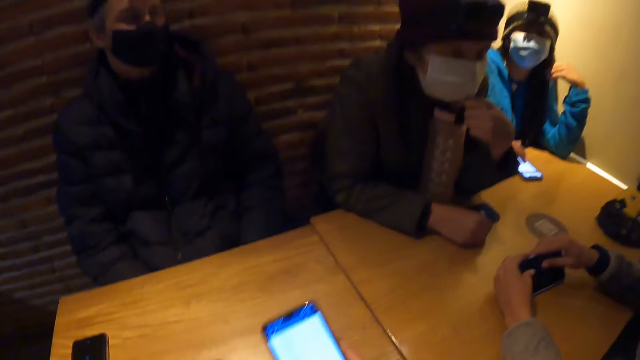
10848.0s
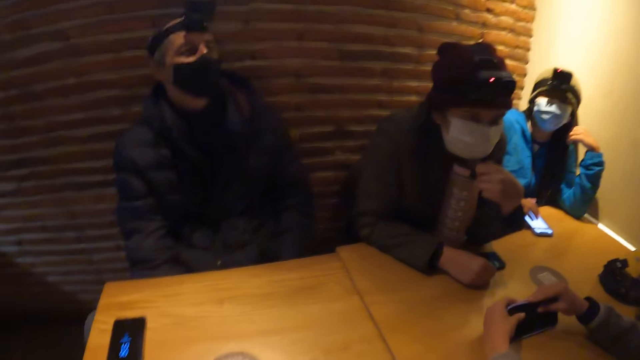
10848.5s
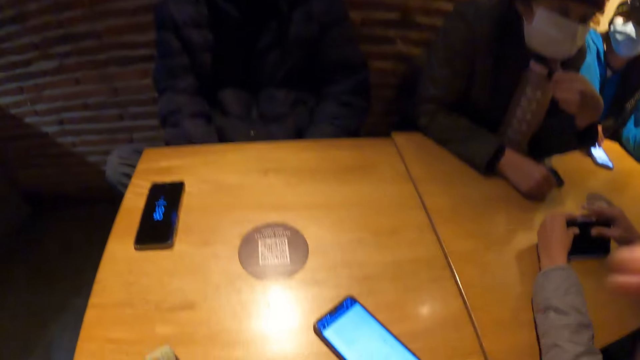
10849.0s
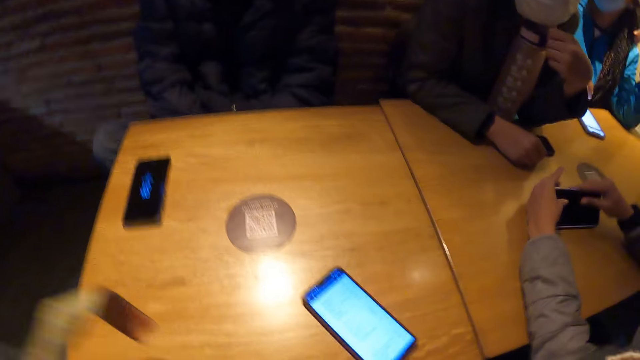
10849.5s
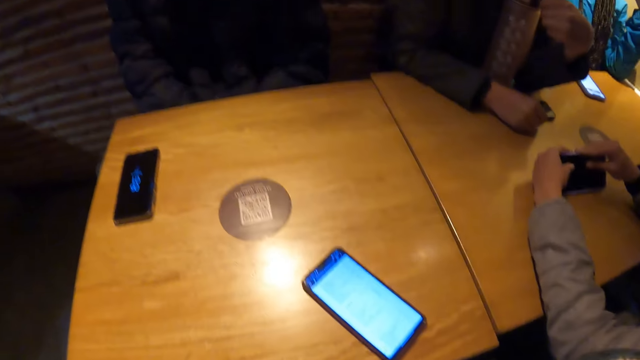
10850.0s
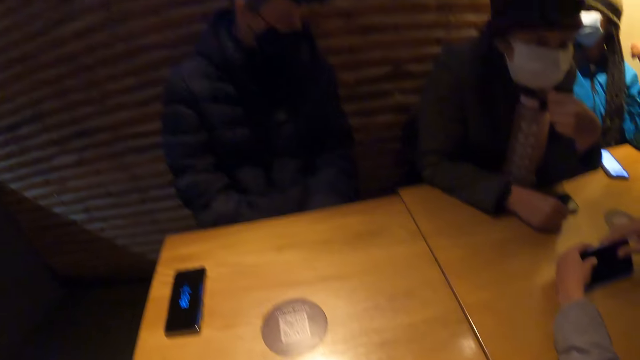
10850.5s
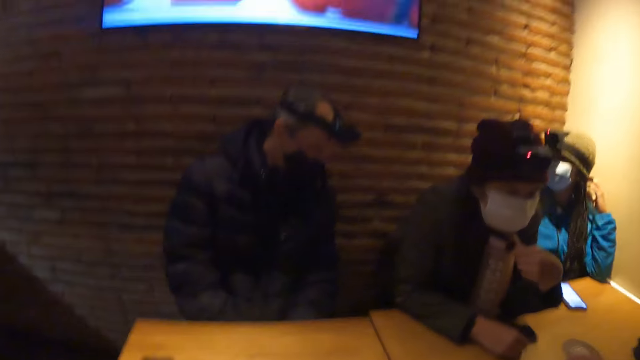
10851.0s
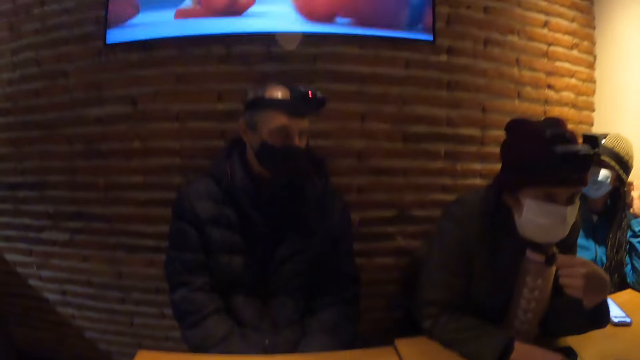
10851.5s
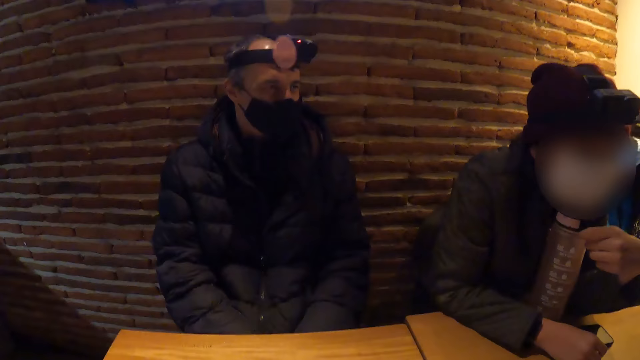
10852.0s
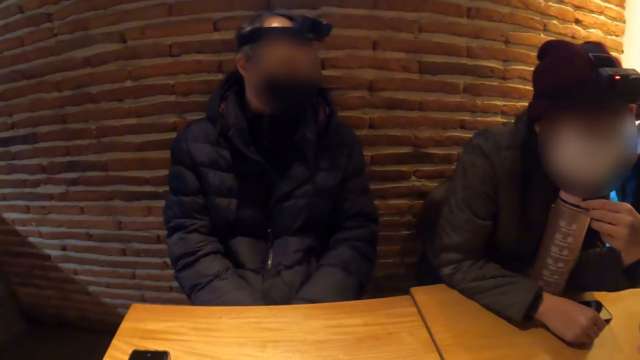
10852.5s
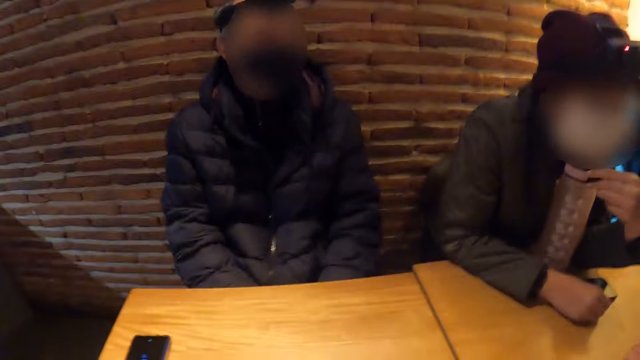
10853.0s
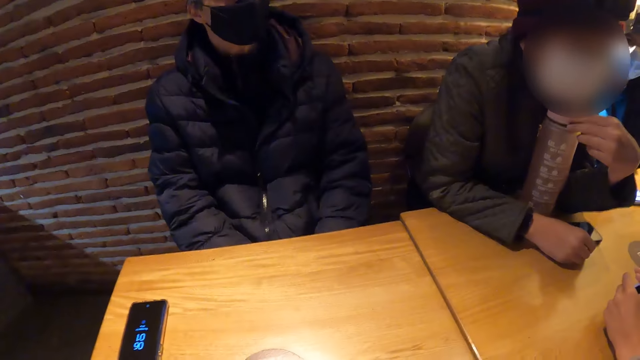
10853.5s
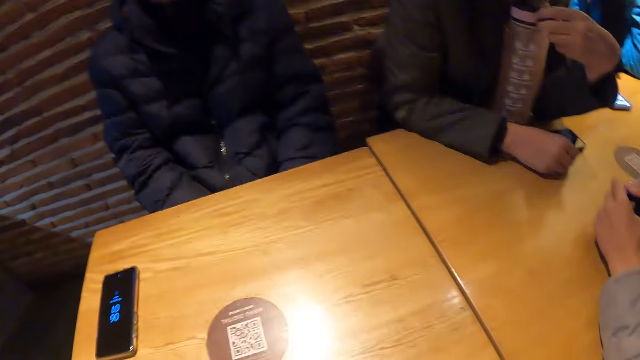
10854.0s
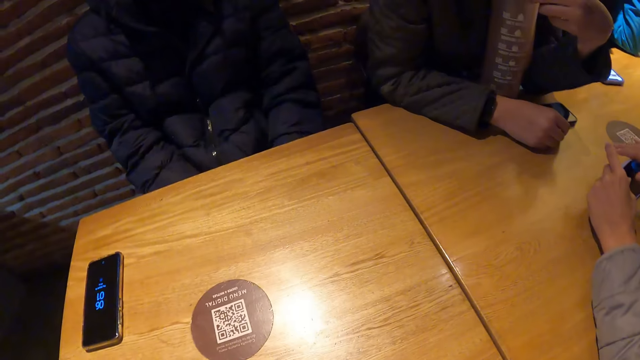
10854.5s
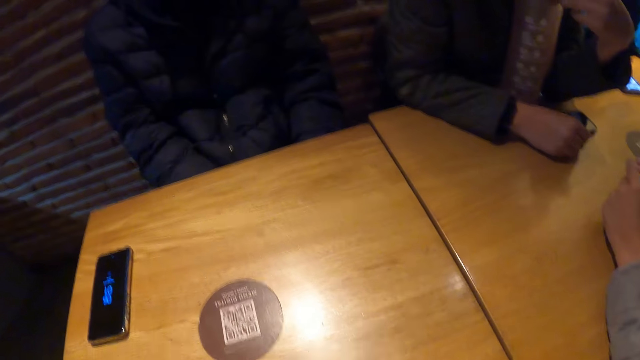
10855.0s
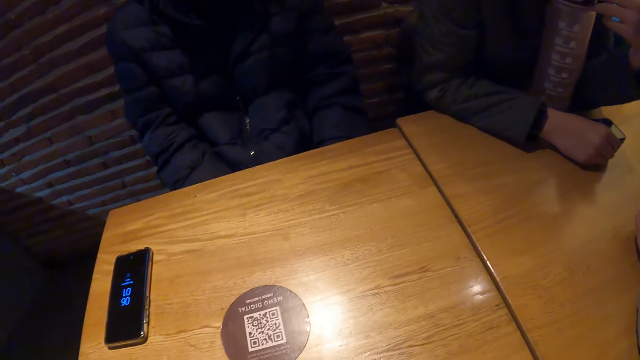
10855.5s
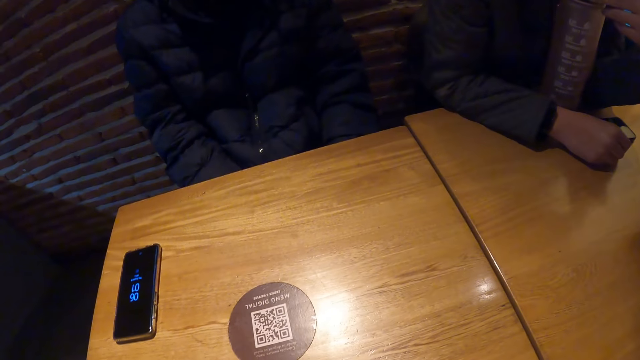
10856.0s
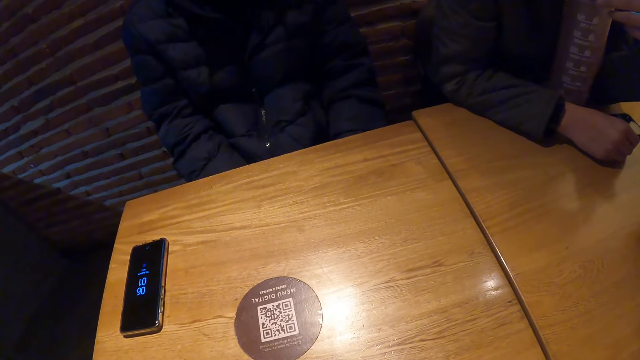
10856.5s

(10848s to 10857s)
The camera wearer drops the phone on the table with her right hand. She stares at the room, raises her hand, and stares at the room.

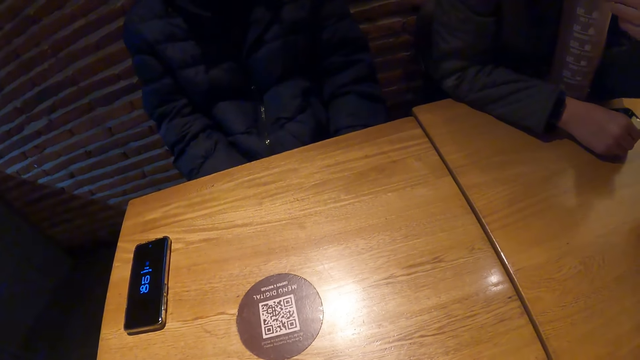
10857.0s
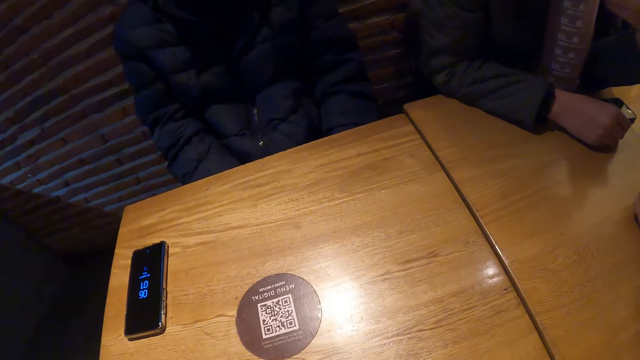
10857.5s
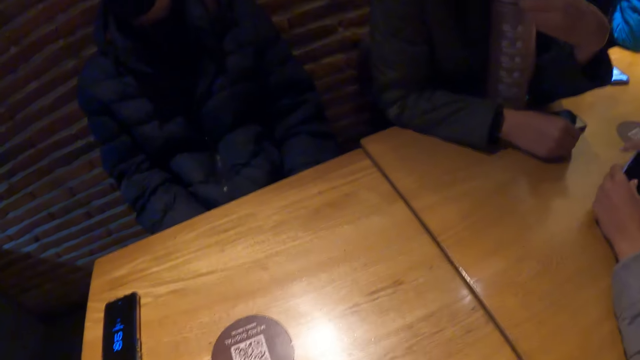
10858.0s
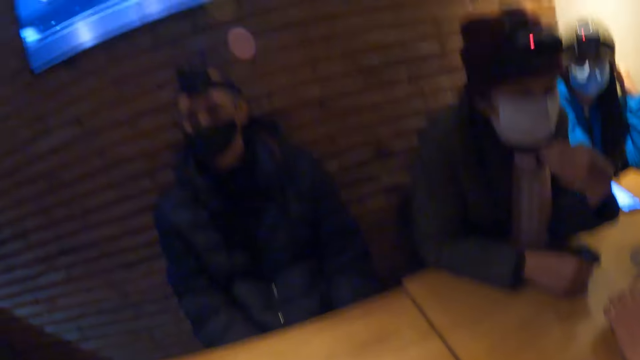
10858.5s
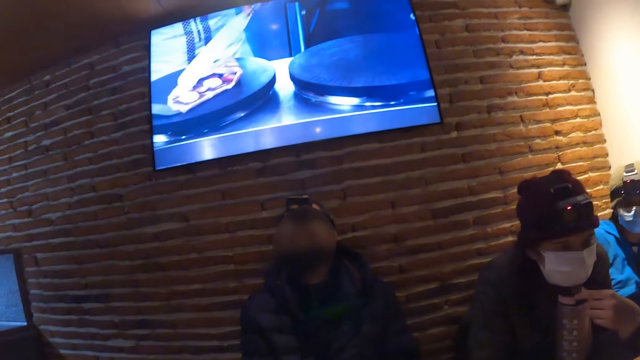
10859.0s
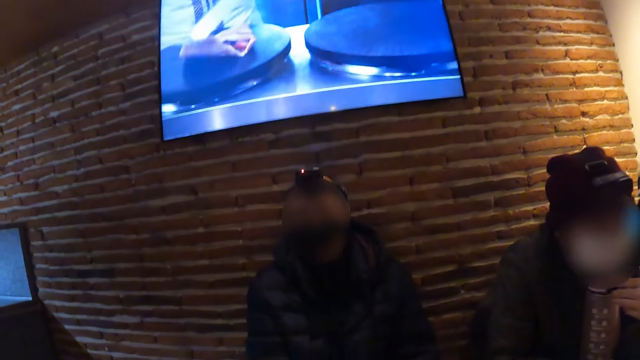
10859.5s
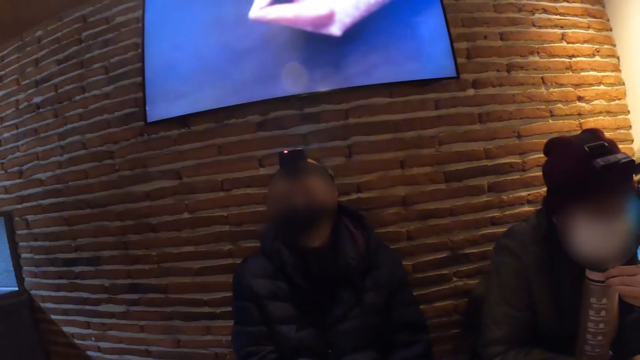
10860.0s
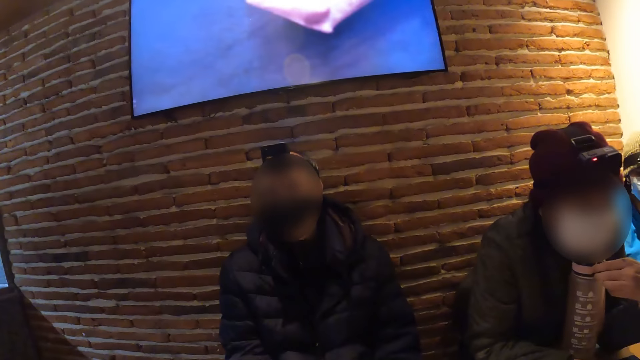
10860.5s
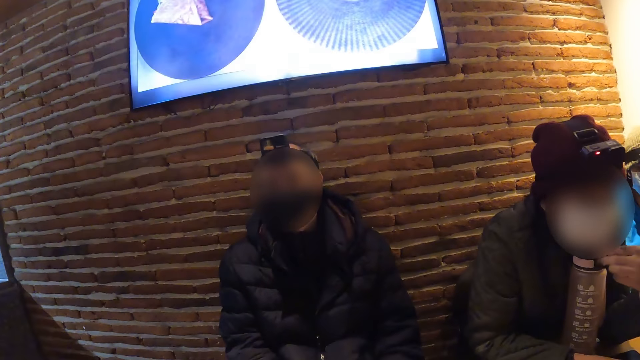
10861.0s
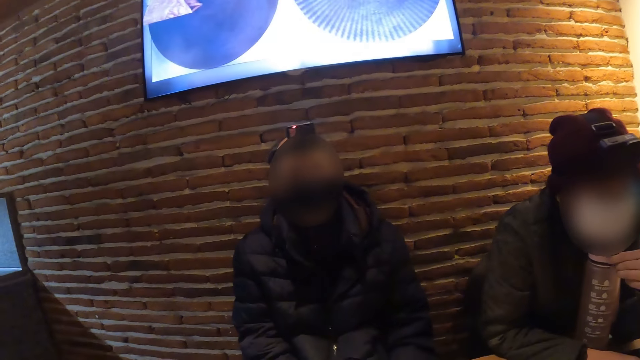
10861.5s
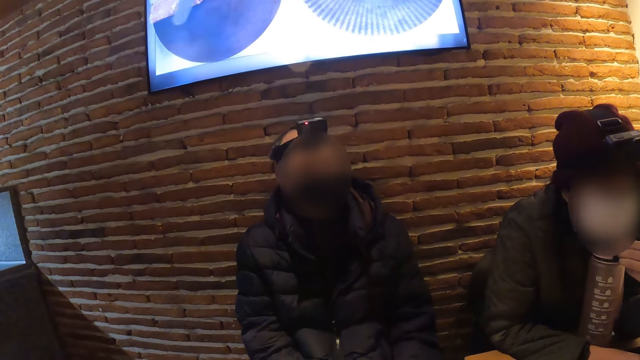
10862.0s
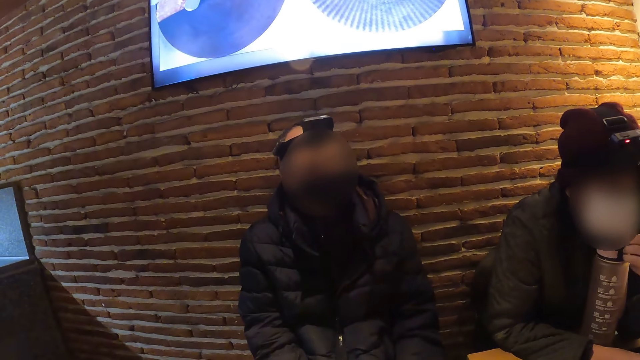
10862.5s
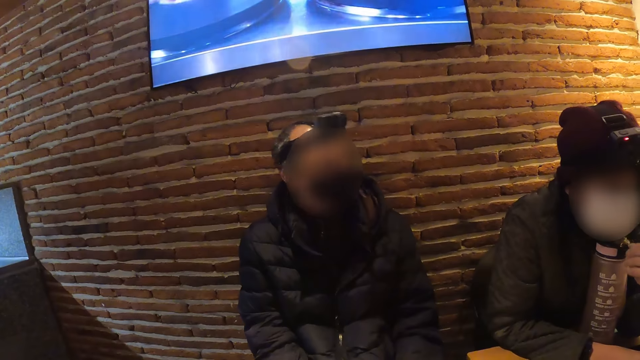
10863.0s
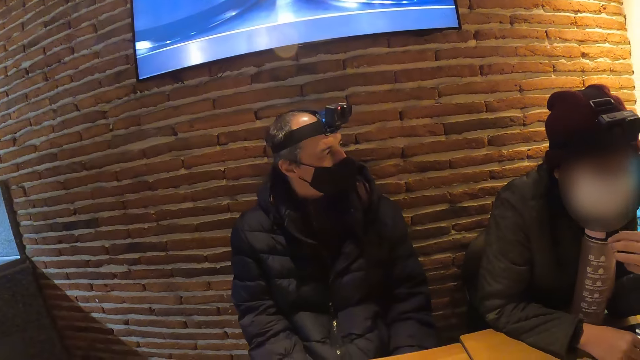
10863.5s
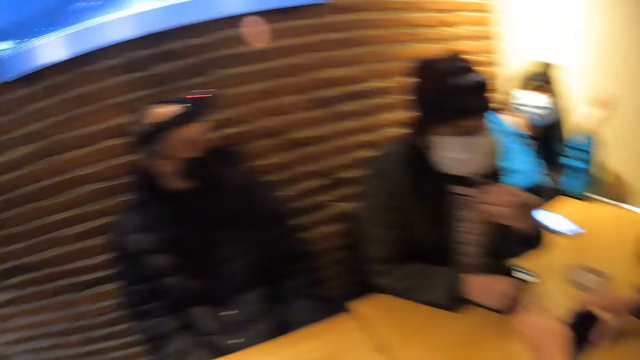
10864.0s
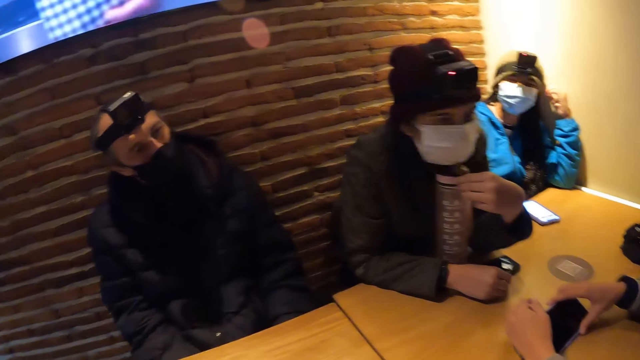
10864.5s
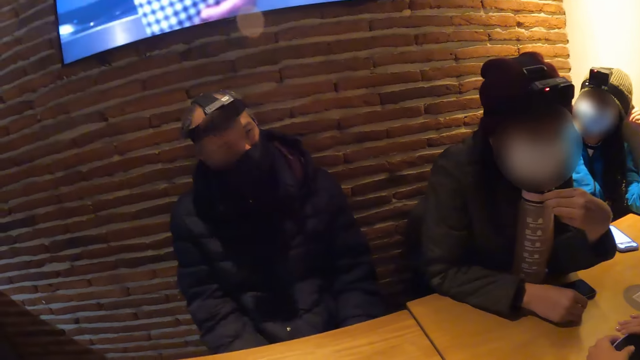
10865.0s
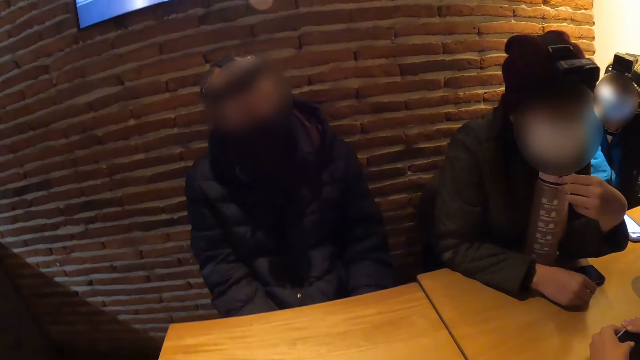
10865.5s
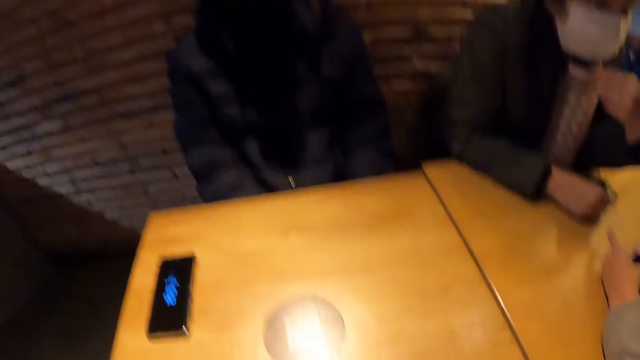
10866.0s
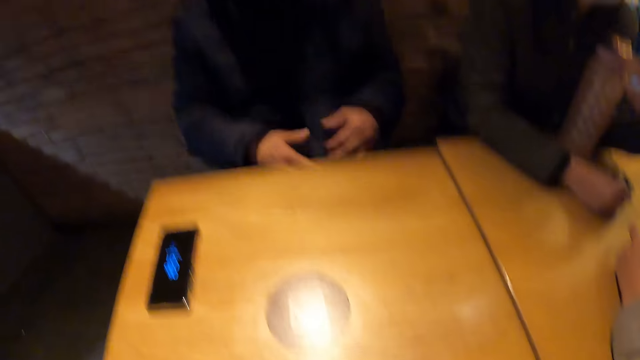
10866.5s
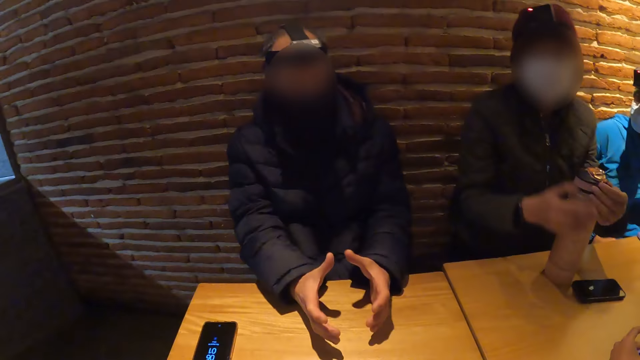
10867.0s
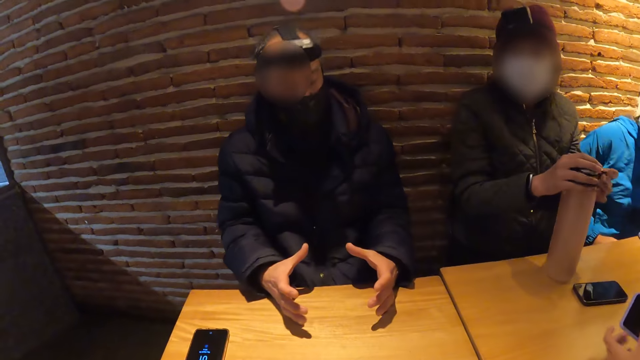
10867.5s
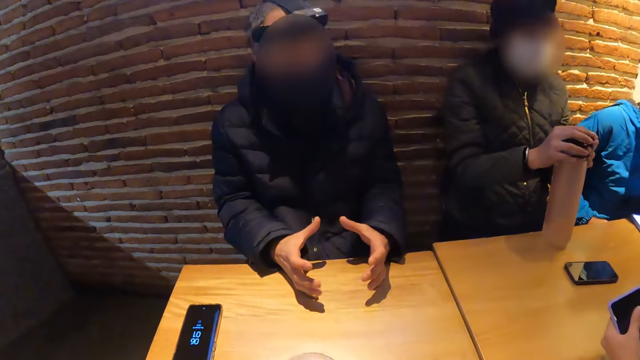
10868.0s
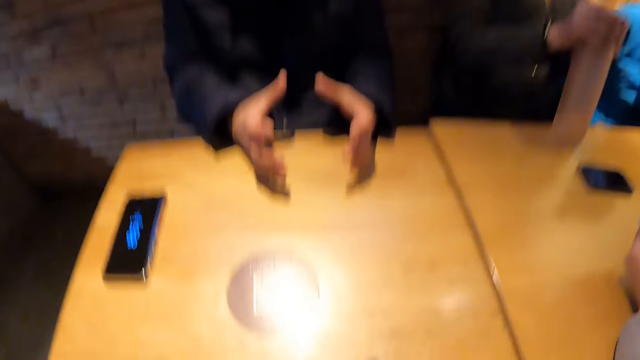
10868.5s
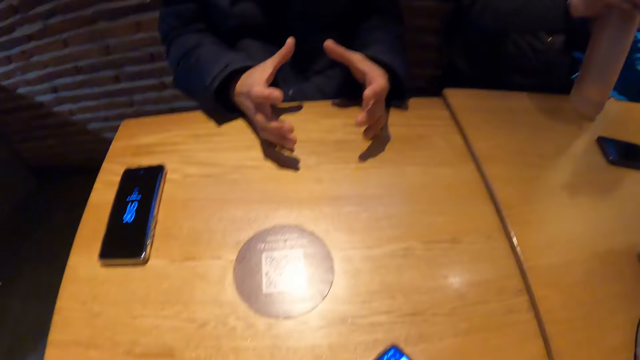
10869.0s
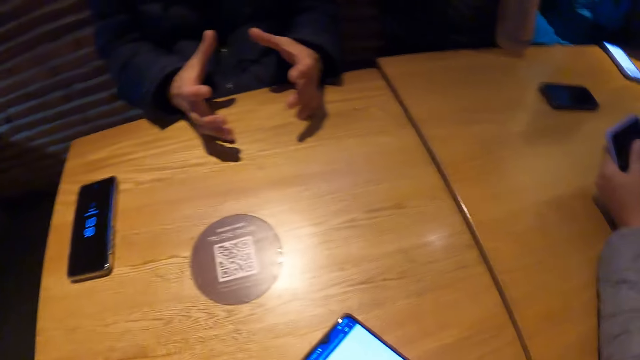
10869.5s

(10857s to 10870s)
The camera wearer watches a television. They stare at the room. A woman removes her head from a water bottle on the table. The camera wearer stares at the table. A man places his hands on the table. The woman holds the water bottle on the table with her hands.
